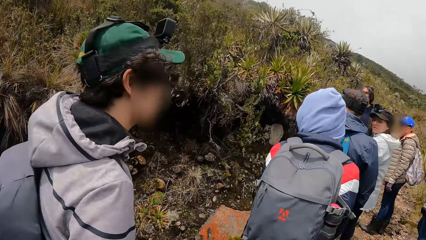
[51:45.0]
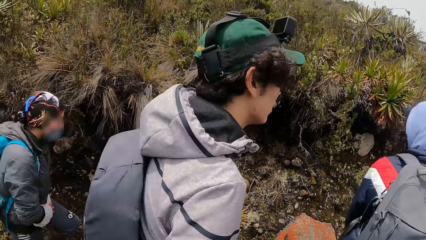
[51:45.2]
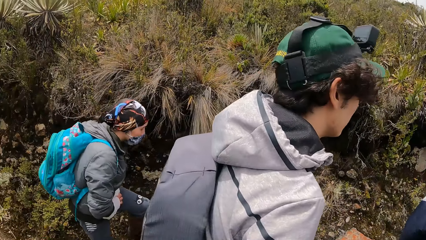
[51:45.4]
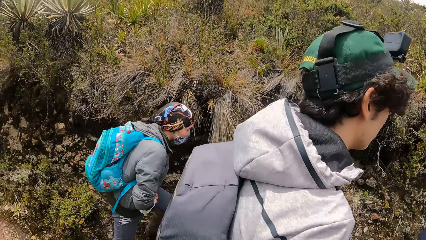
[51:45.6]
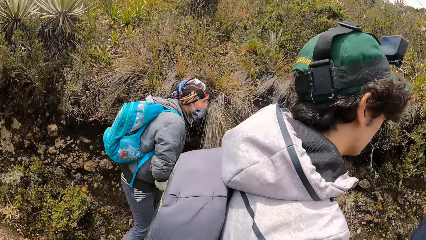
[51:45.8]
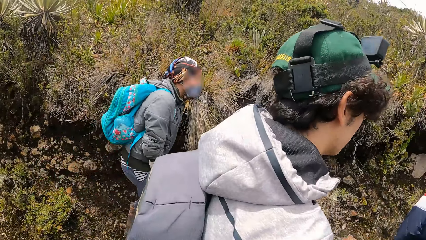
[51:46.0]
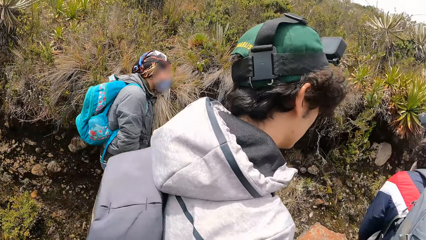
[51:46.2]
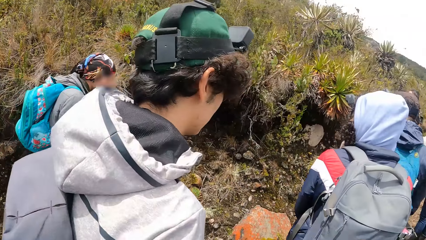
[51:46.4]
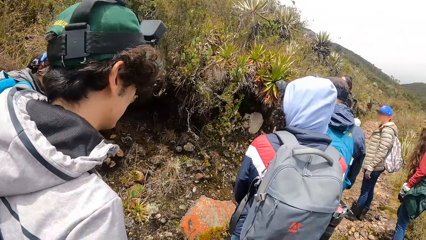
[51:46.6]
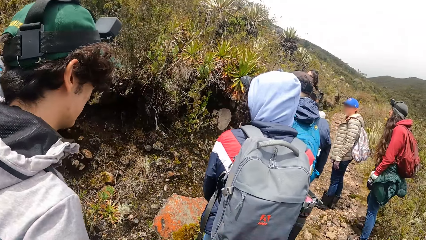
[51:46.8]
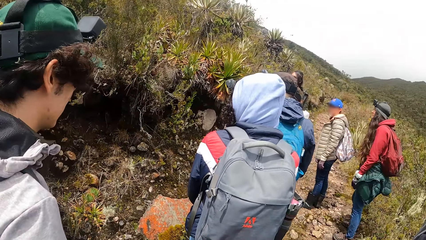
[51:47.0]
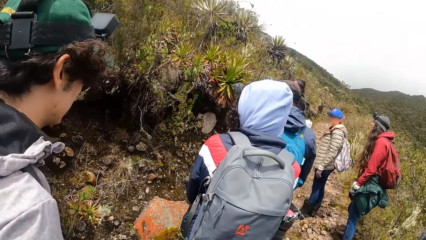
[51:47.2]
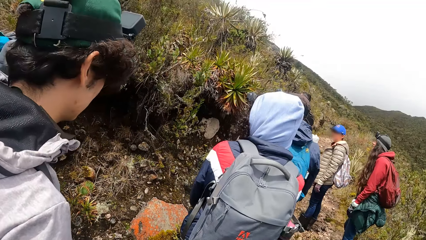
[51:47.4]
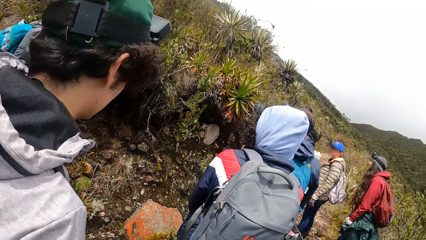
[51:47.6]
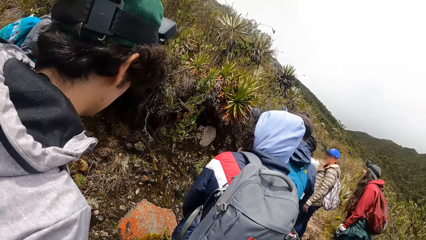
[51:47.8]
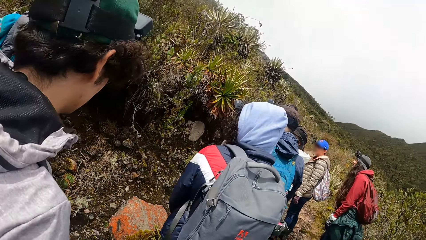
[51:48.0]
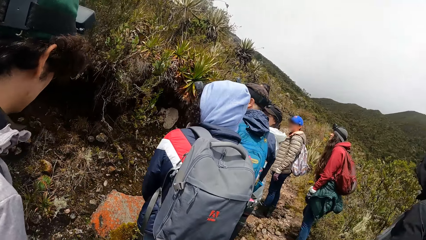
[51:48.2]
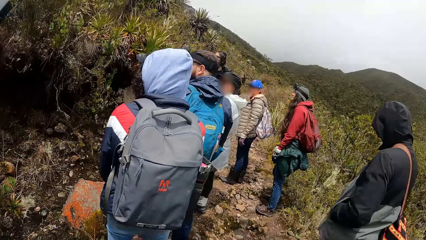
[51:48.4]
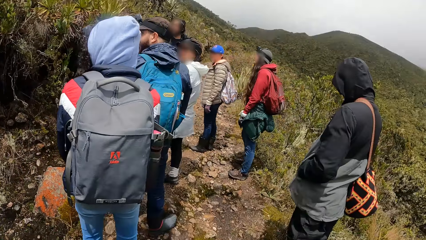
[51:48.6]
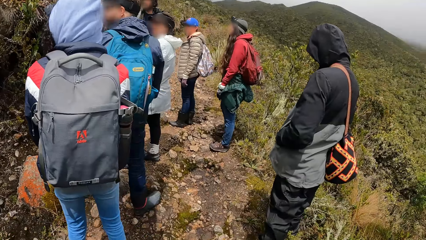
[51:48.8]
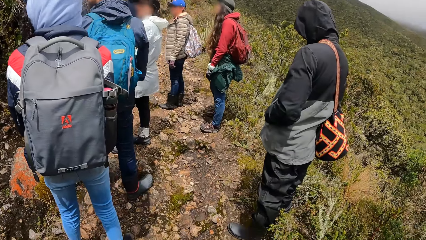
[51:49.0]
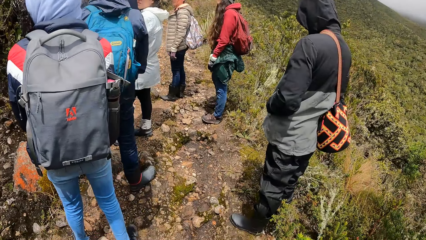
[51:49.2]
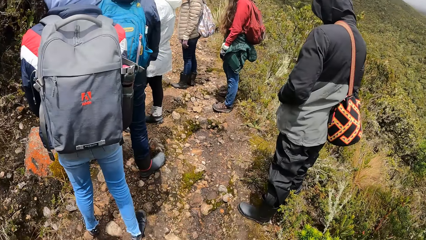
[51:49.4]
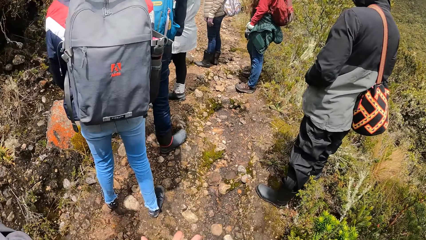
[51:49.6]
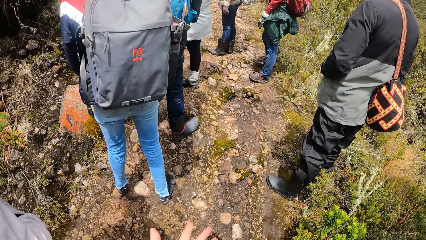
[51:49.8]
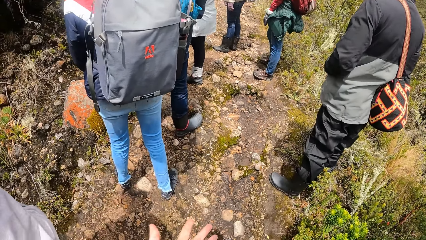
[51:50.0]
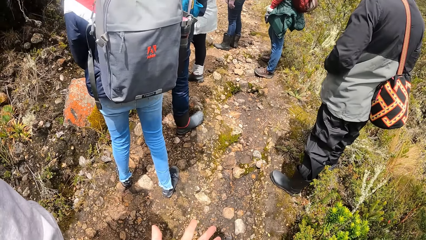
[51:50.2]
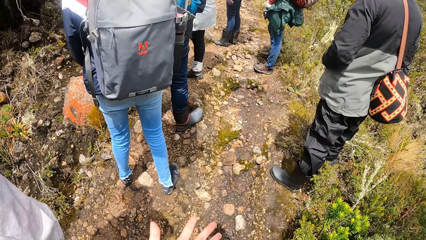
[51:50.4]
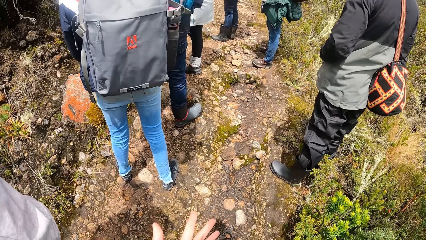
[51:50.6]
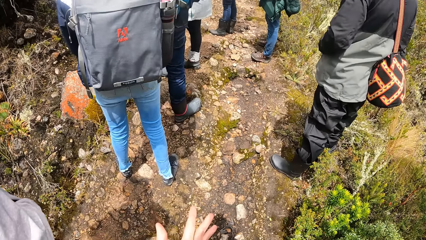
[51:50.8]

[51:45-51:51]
The woman walks towards the man.

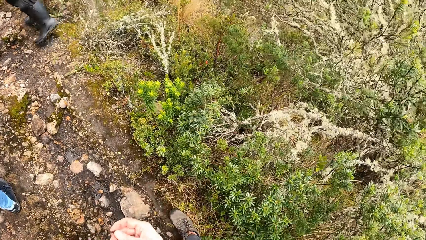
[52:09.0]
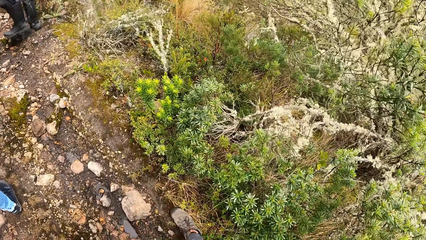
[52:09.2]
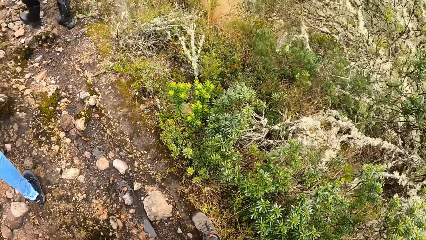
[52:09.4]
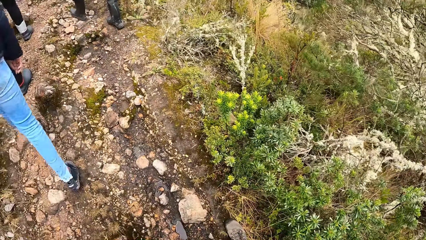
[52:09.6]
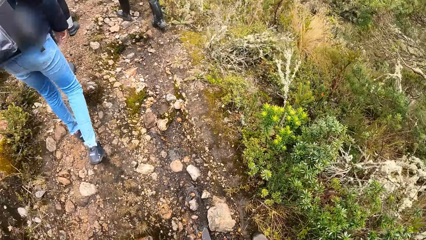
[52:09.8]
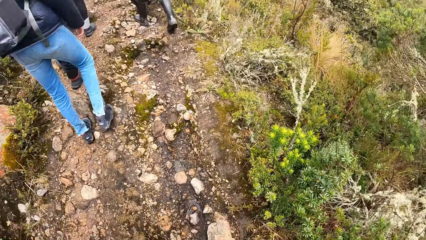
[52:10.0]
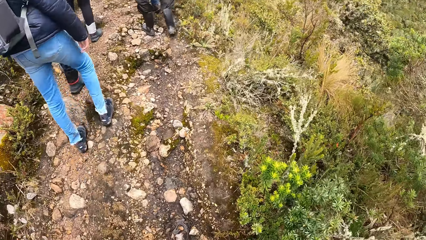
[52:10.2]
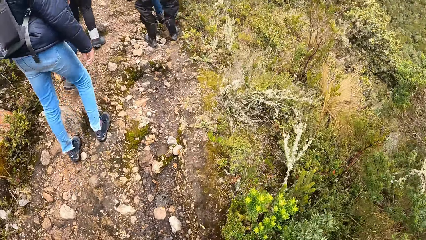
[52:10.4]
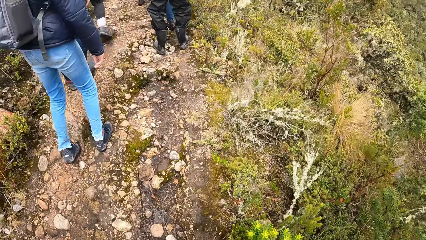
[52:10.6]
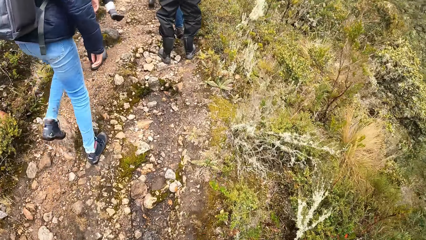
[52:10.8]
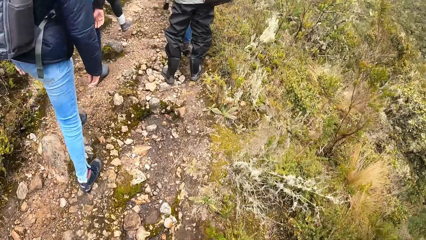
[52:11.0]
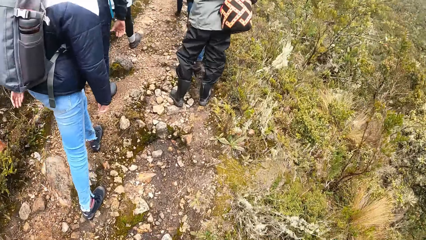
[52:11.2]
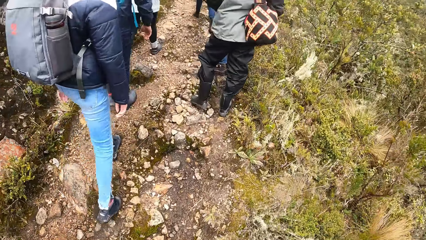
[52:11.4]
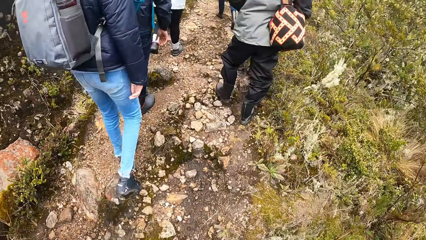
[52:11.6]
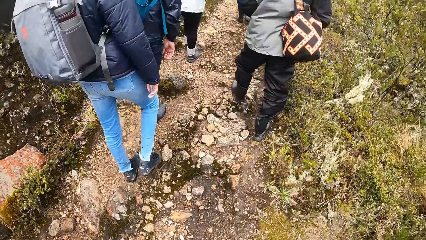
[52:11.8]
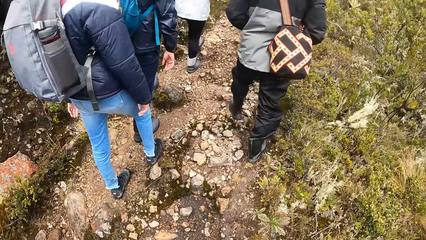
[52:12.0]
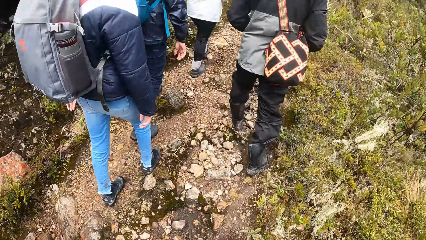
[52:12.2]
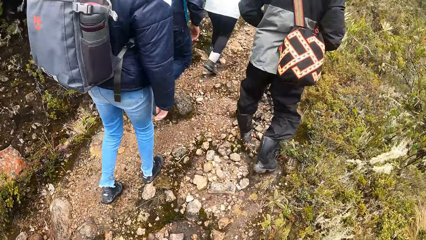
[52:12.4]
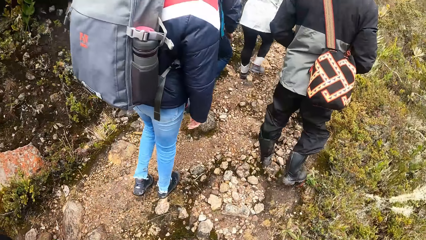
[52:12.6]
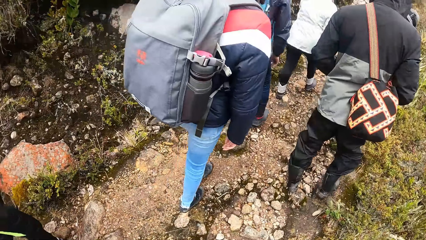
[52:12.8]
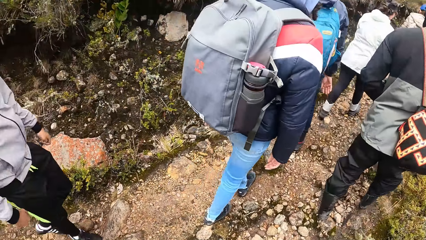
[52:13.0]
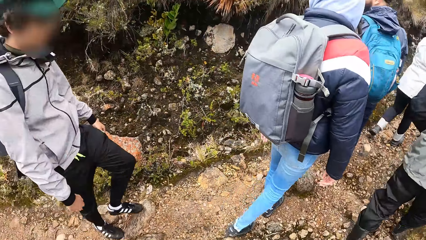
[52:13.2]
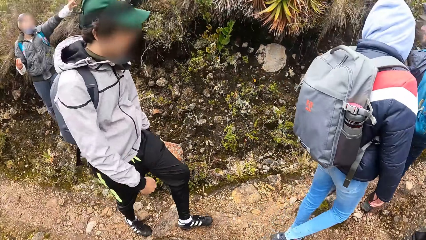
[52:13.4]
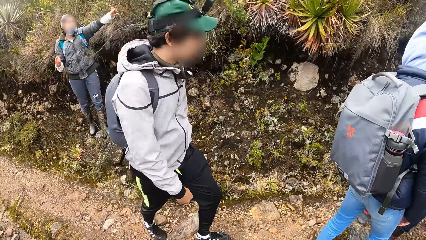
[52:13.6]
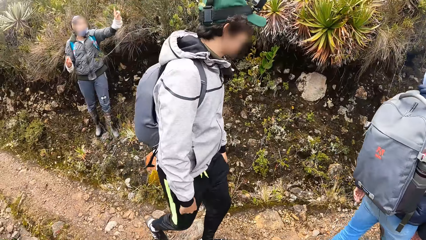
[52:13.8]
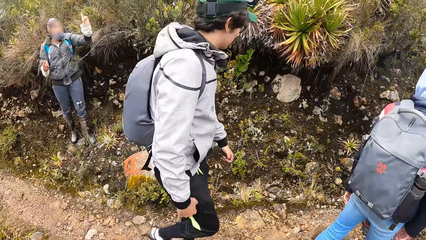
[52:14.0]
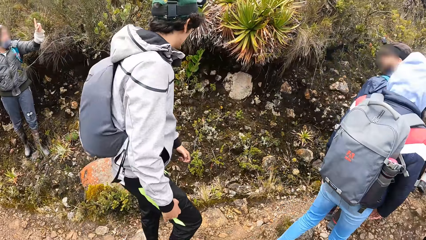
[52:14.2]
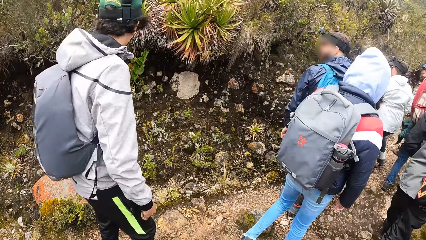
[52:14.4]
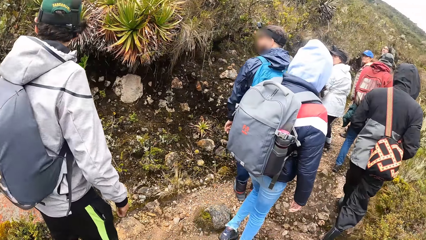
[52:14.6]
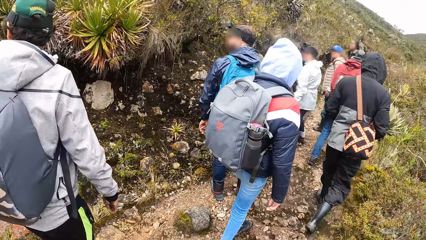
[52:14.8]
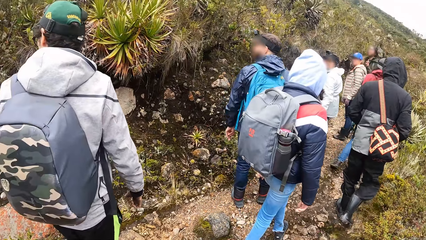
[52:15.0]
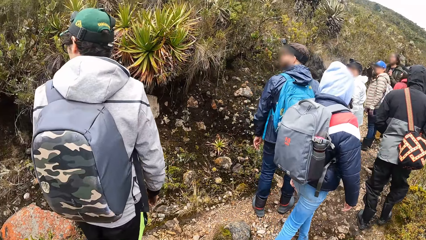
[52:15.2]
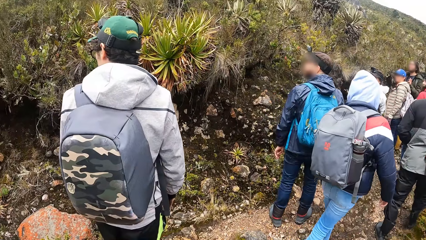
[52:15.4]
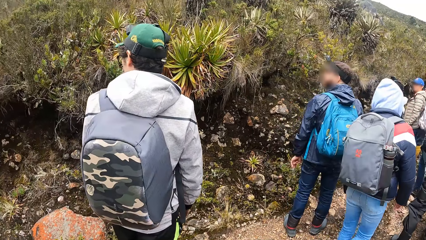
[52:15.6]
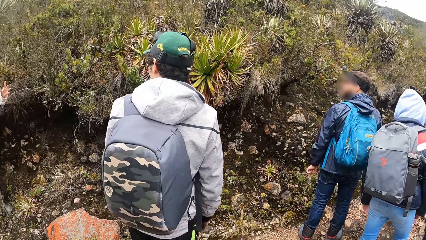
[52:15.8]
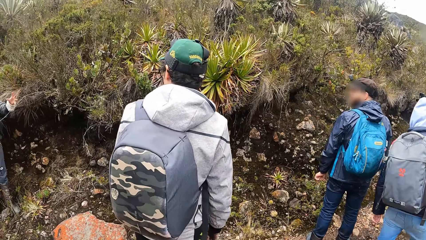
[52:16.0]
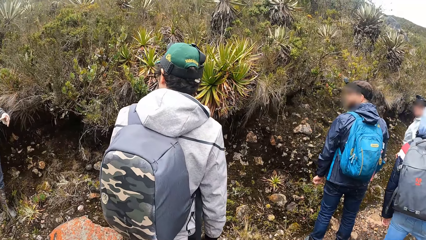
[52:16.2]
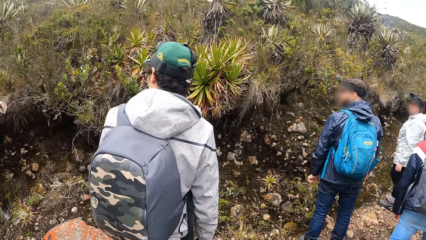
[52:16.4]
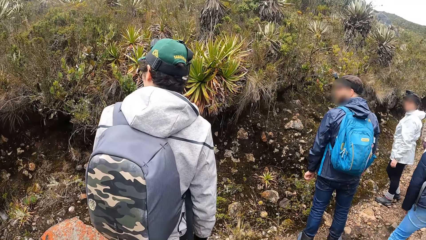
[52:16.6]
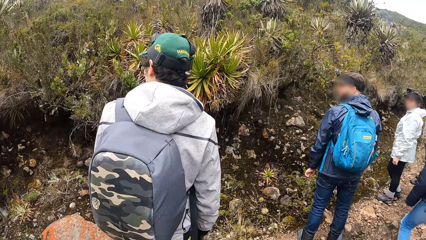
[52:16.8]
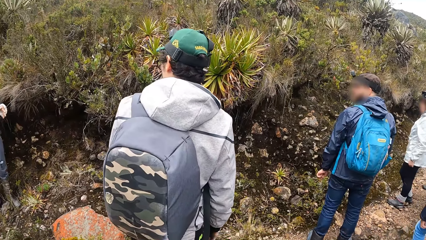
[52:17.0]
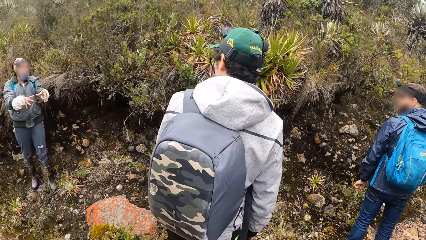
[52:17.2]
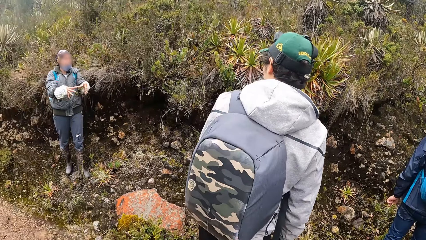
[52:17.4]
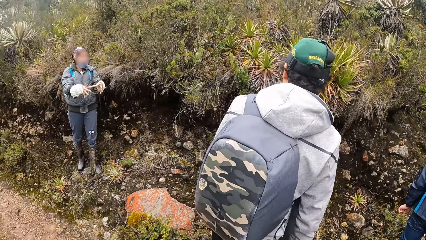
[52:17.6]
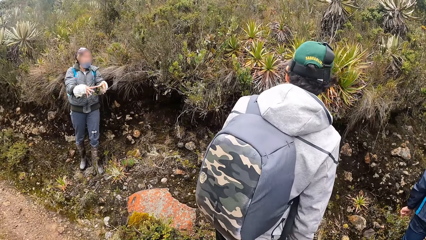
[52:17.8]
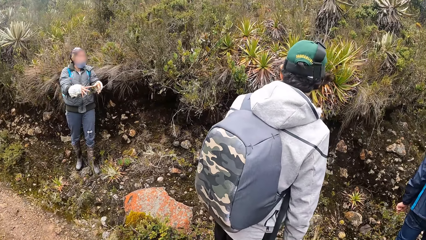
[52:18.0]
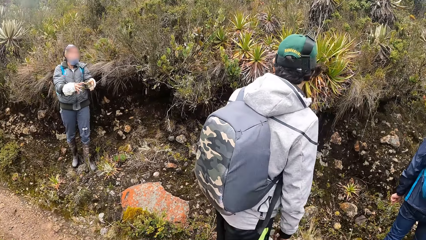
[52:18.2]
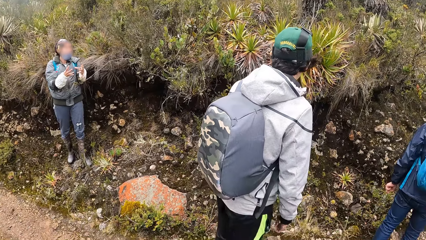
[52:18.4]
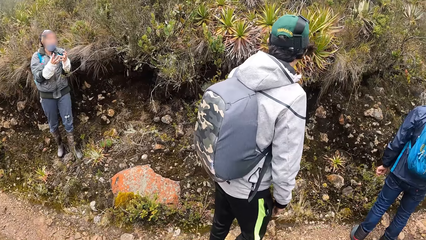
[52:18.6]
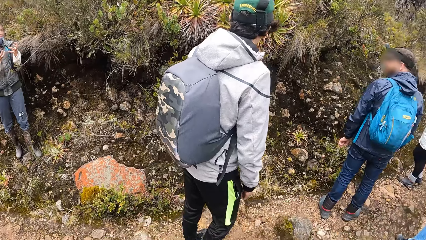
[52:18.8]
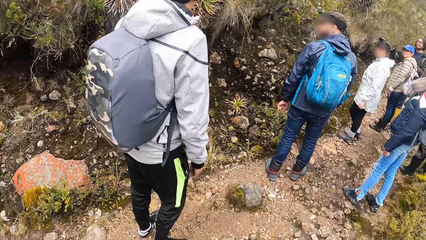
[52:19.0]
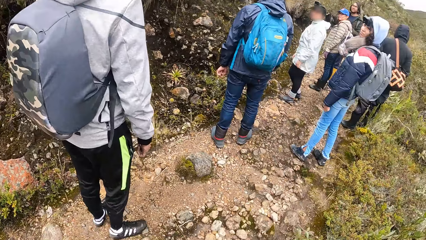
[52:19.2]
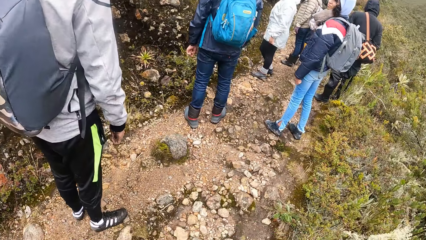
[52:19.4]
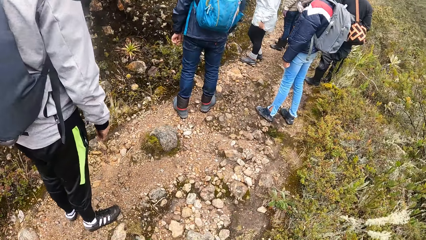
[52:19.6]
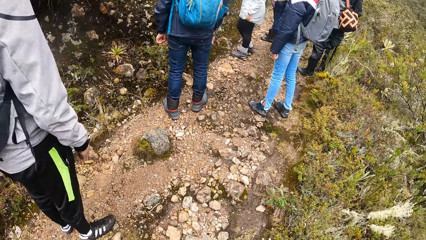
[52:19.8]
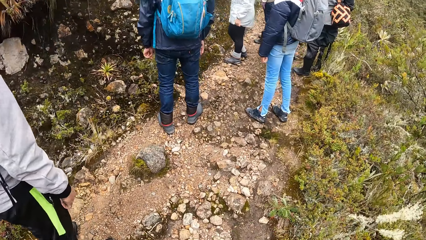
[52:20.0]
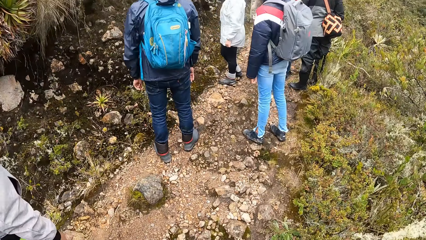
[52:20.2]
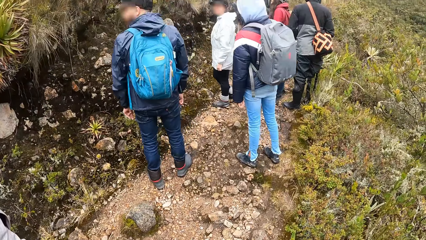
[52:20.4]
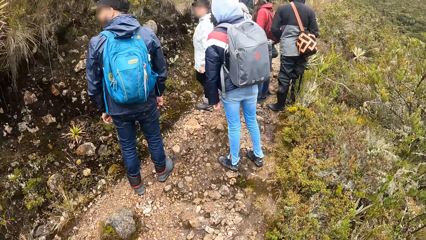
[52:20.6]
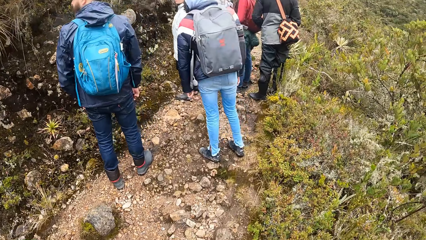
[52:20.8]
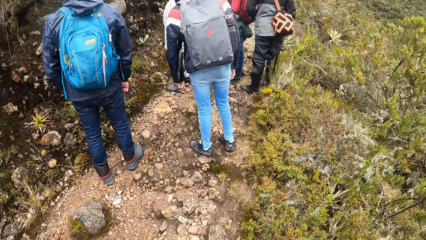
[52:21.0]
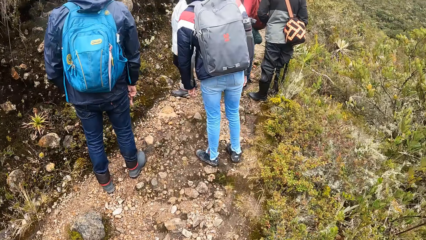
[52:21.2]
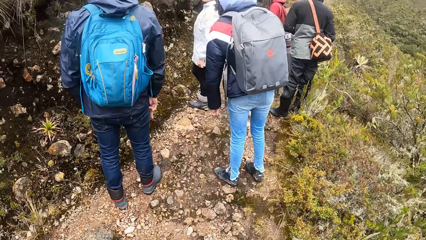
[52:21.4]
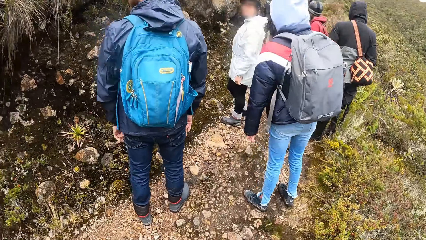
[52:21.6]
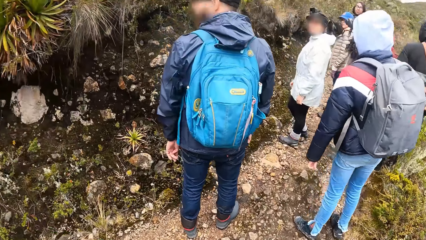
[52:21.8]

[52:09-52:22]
Men walk on the path in the forest. Women walk on the path in the forest. The camera wearer walks on the stony path in the forest with other tourists. The woman interacts with the tourists. A woman stands on the path in the forest. The women stand on the path in the forest. The men stand on the path in the forest. The woman stands on the path in the forest. The camera wearer walks on the path in the forest.
